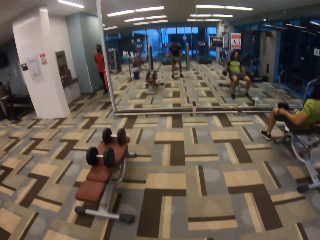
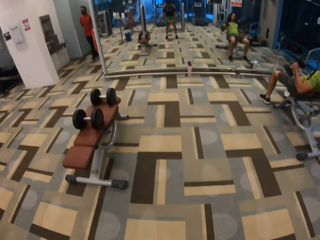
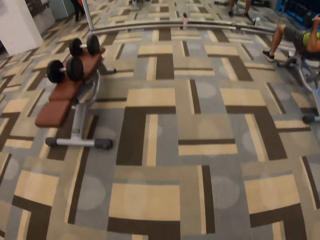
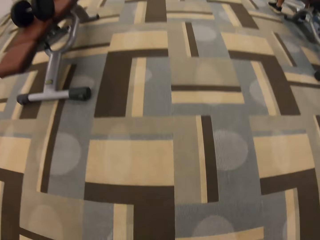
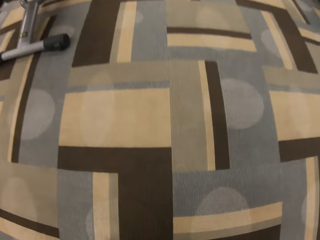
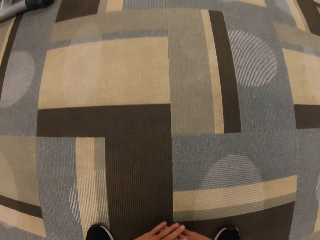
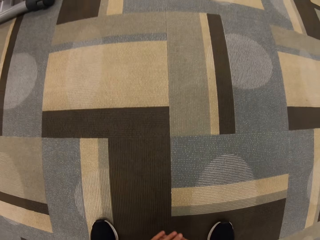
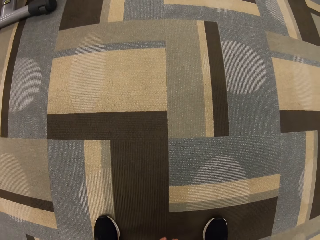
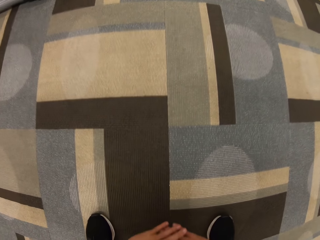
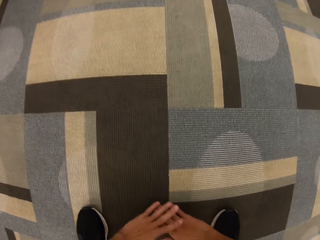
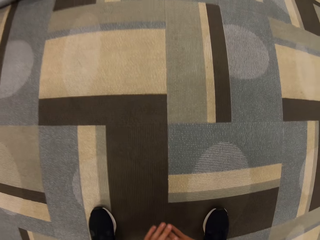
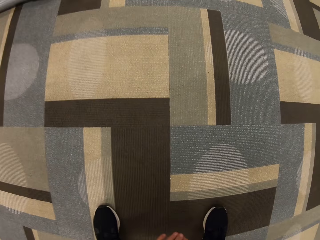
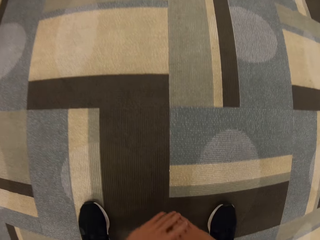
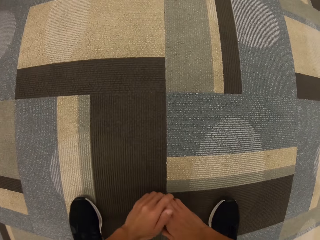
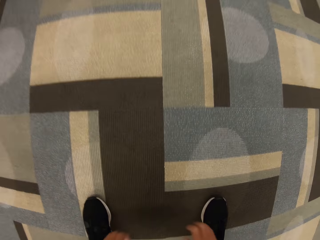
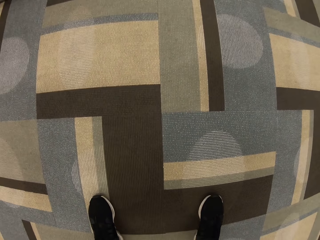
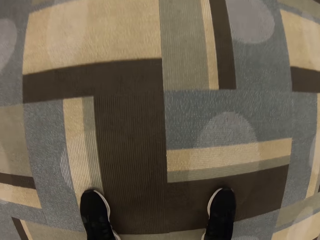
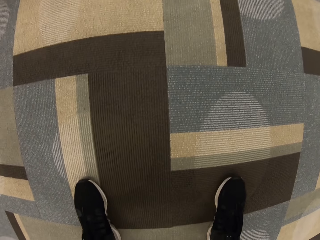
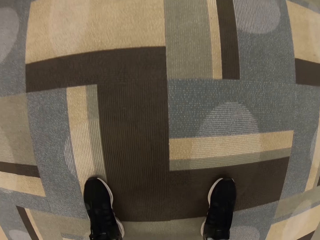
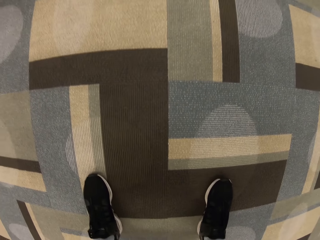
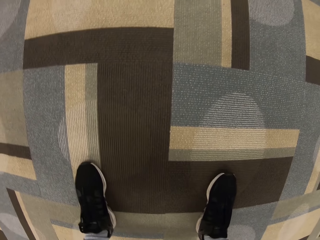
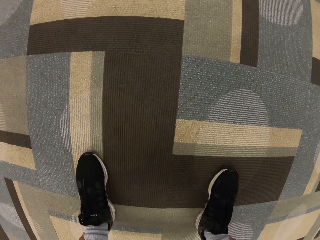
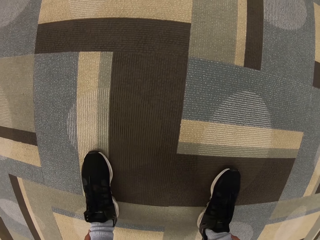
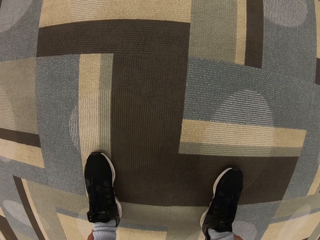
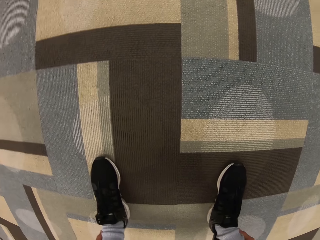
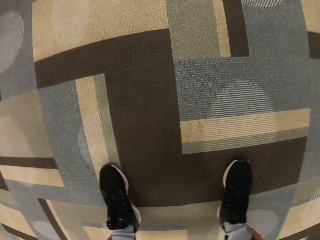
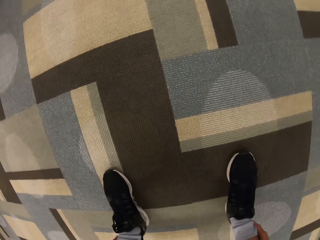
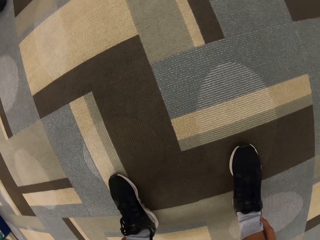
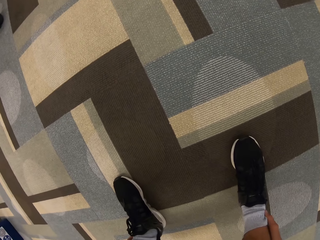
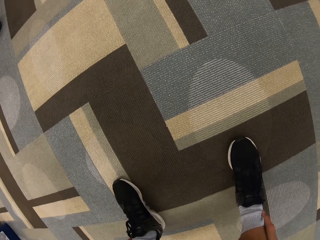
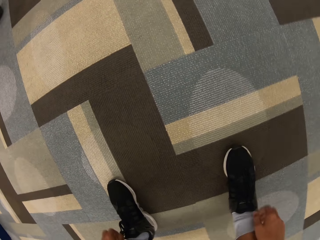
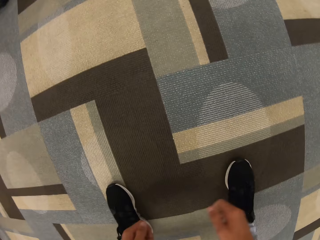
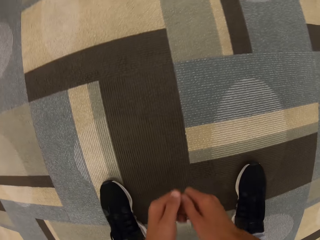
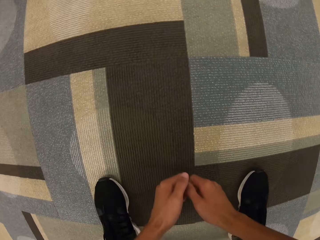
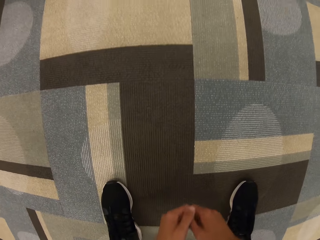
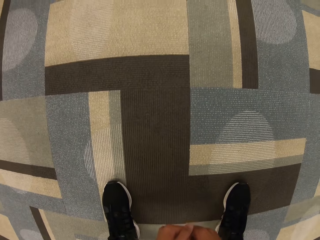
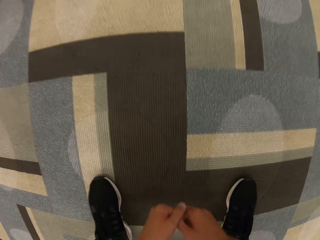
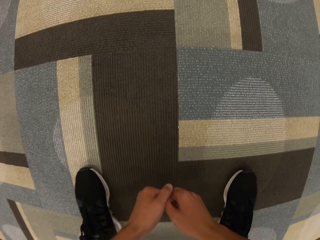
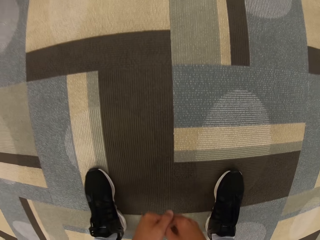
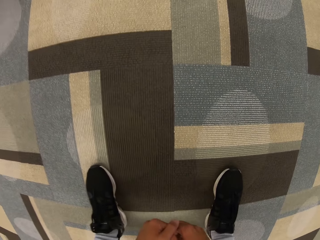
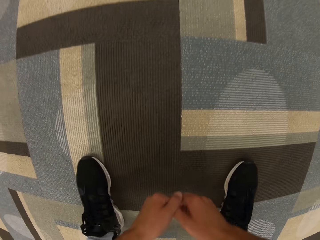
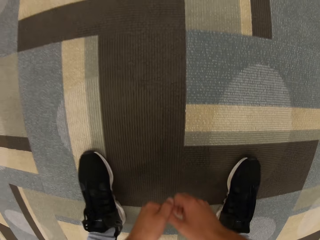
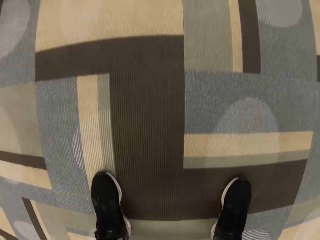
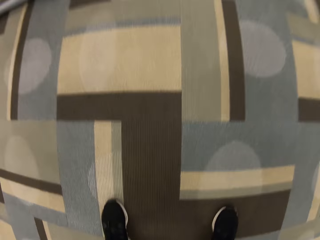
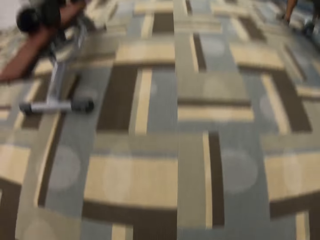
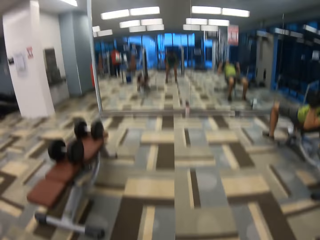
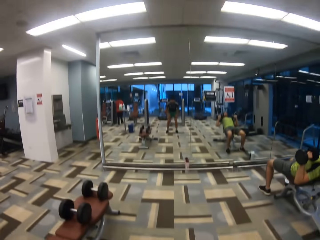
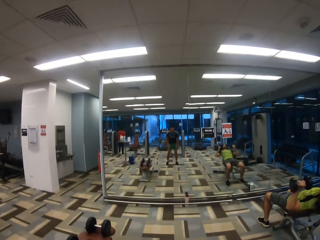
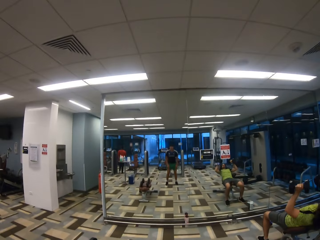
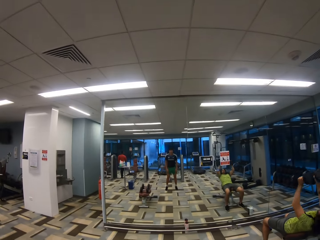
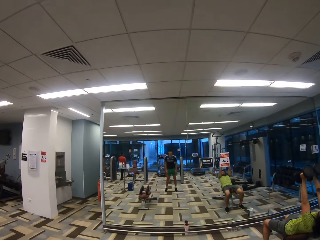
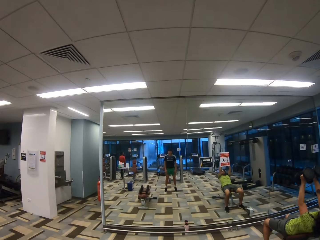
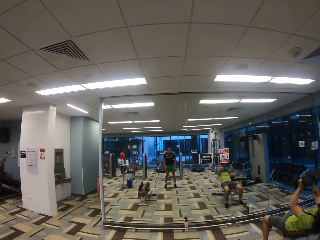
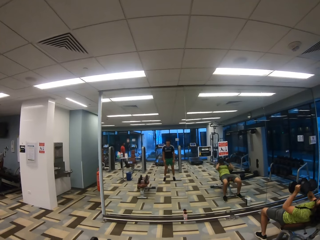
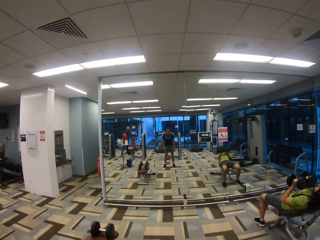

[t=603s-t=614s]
The camera wearer turns around. A man lies on a sit-up bench. The camera wearer does exercises, turns to the side, and does exercises. The man exercises. The camera wearer turns to the side.

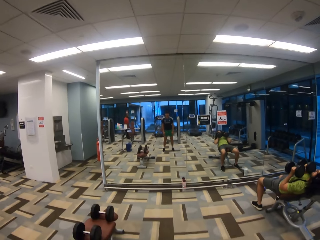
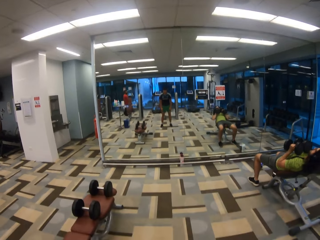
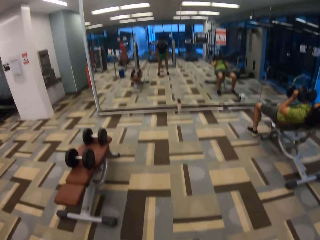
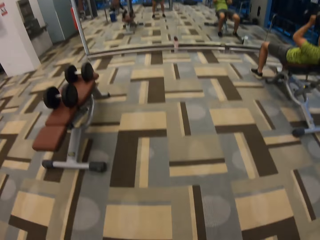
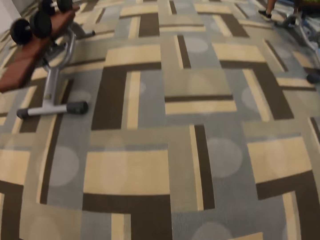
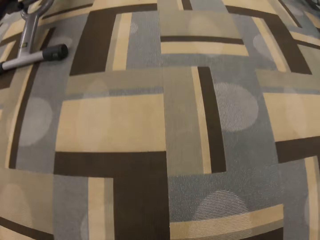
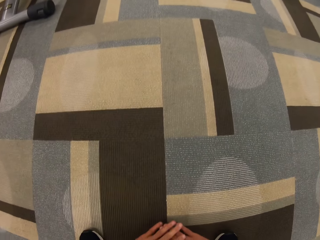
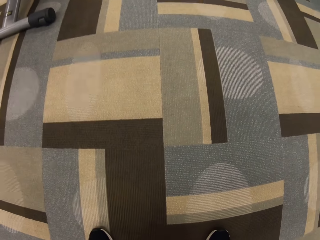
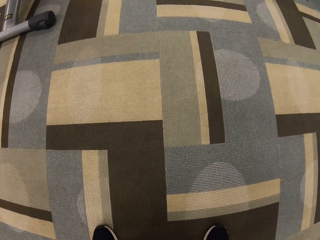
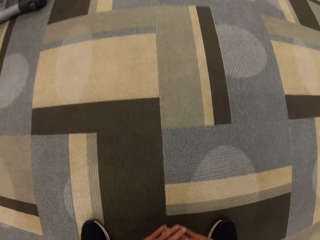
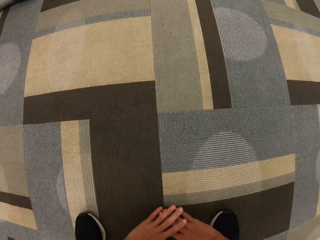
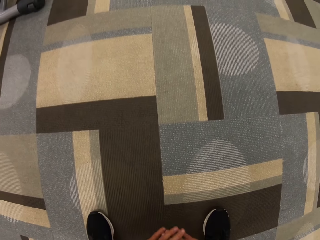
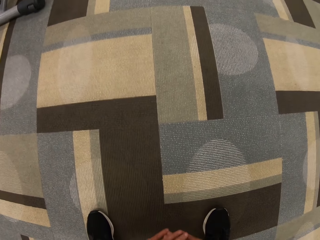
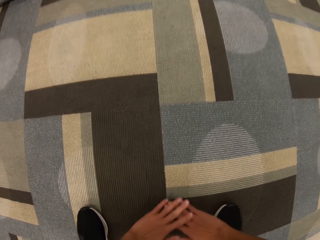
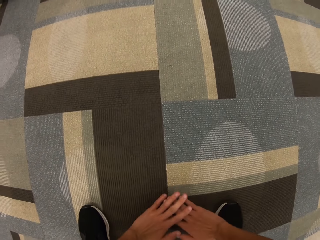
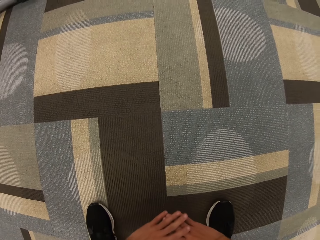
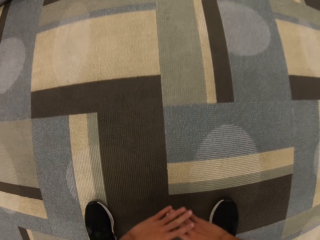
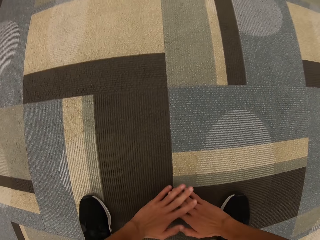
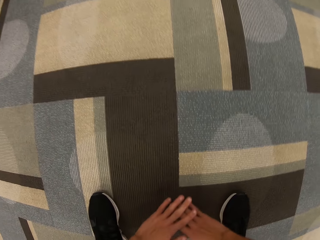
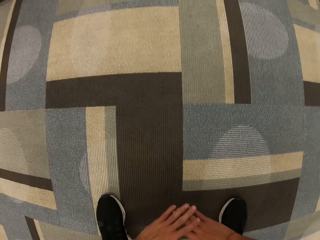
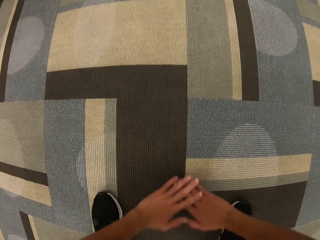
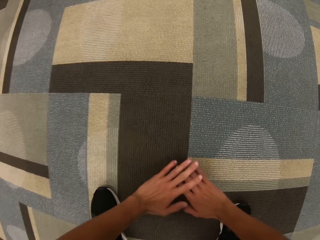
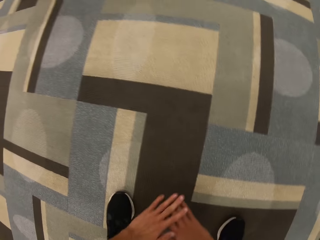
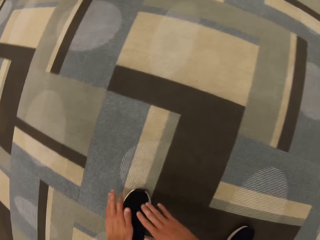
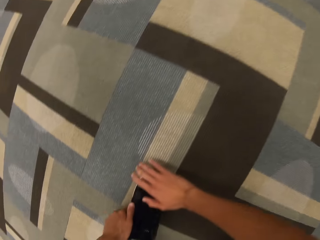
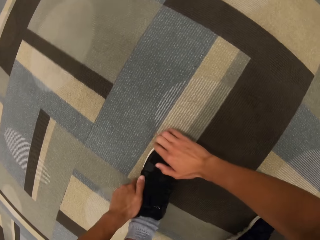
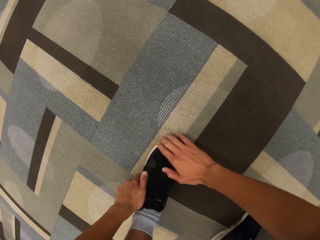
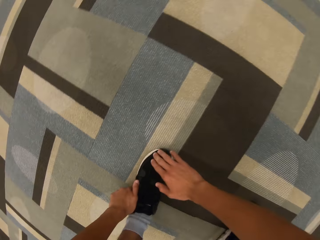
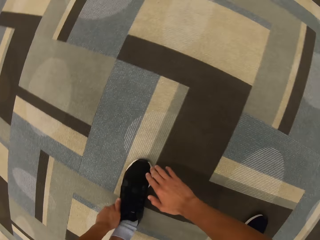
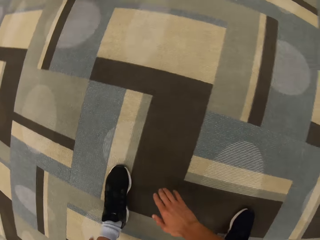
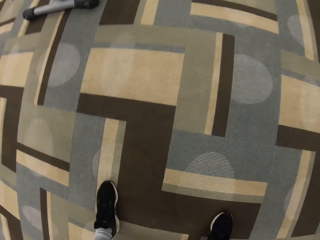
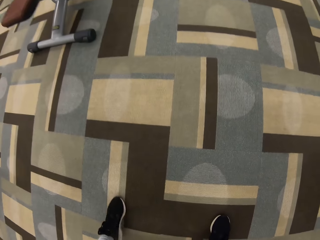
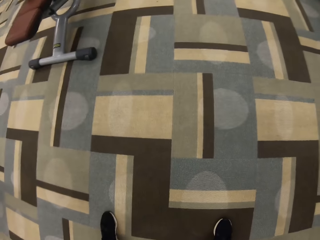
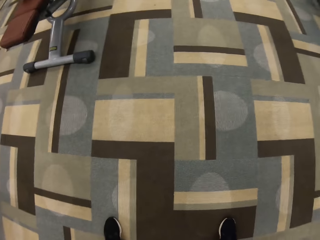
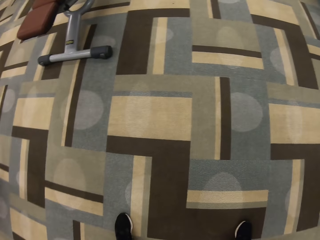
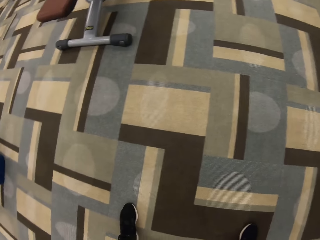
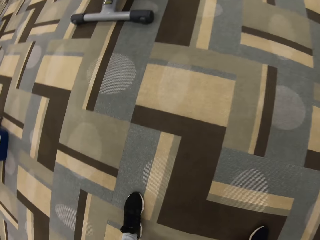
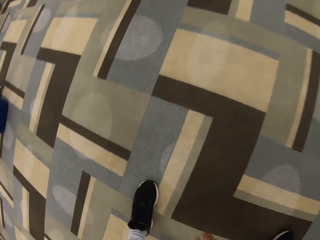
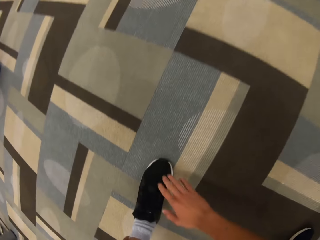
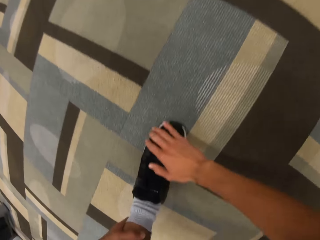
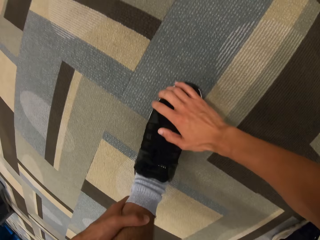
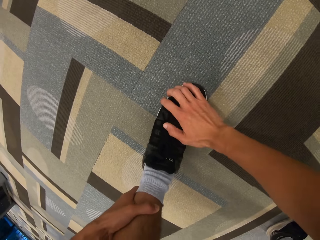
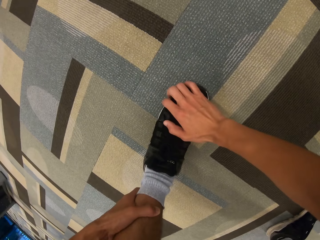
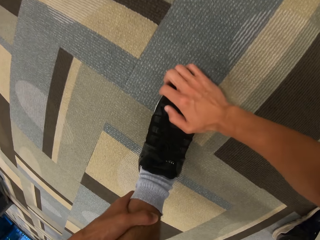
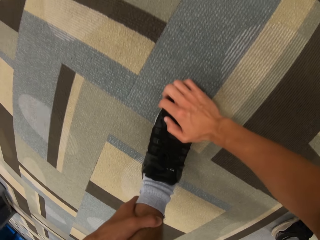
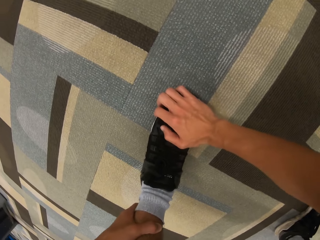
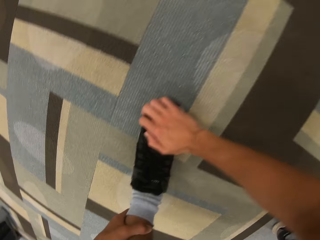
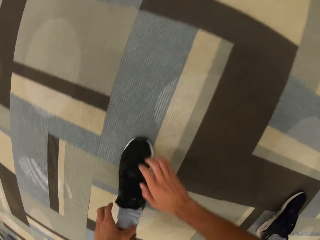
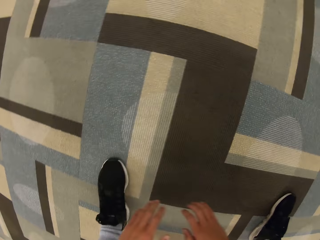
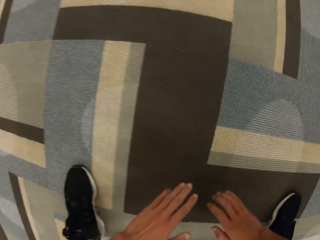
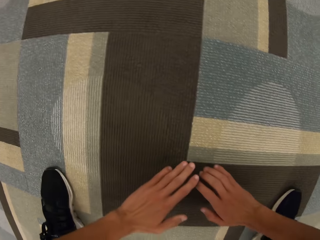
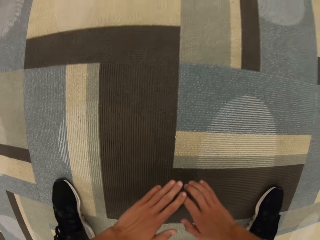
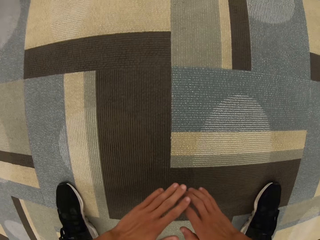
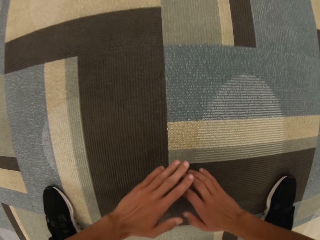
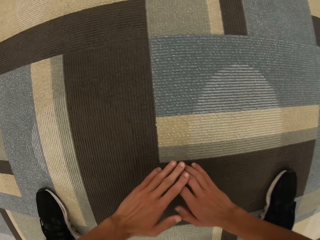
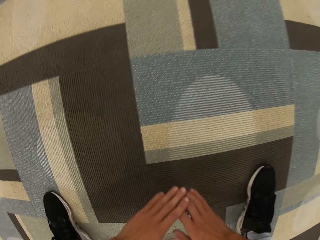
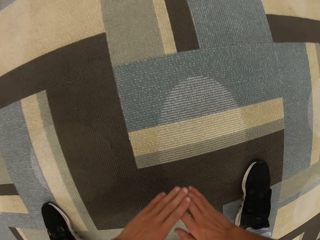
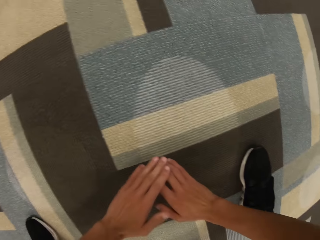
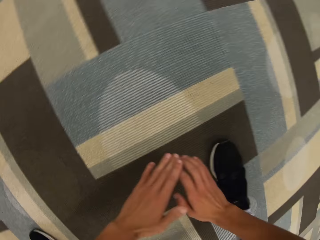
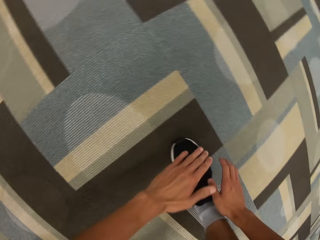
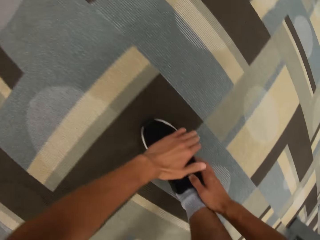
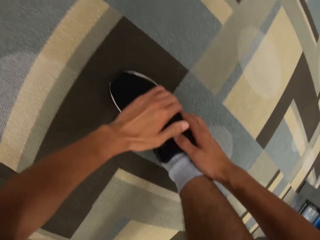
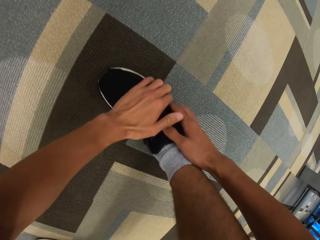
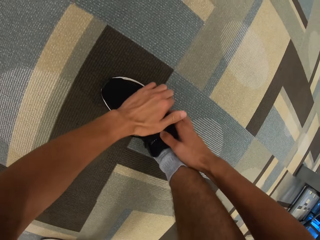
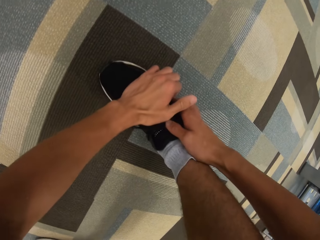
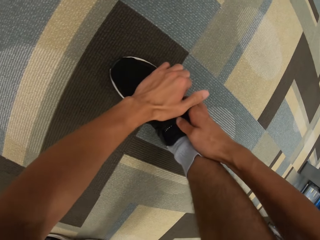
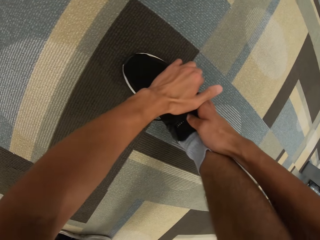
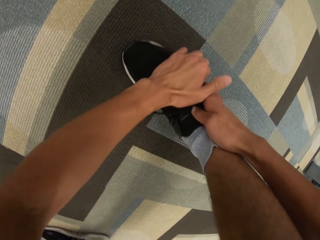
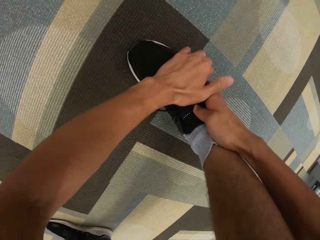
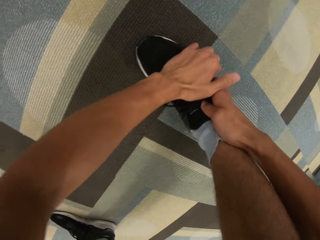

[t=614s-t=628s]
A man walks behind the camera wearer. The man does exercise. The camera wearer turns around, does exercises, touches a shoe, turns around, touches the shoe, and does exercises.
